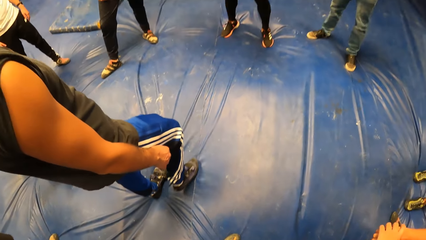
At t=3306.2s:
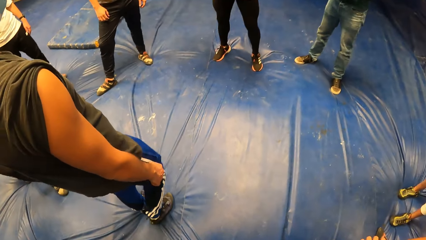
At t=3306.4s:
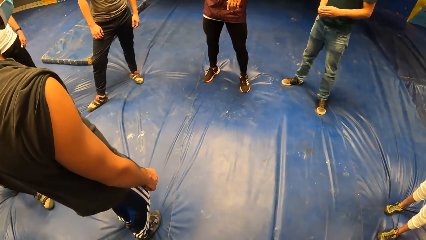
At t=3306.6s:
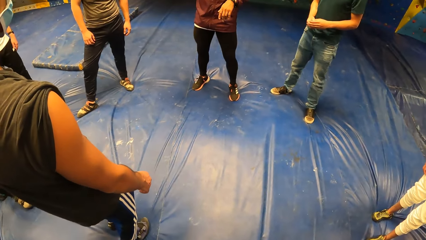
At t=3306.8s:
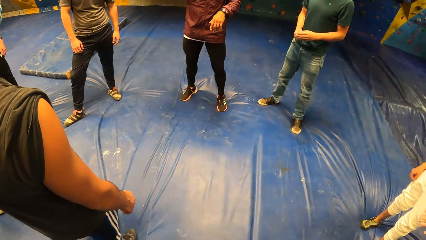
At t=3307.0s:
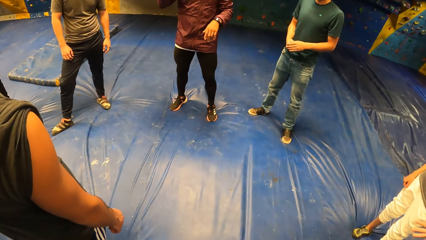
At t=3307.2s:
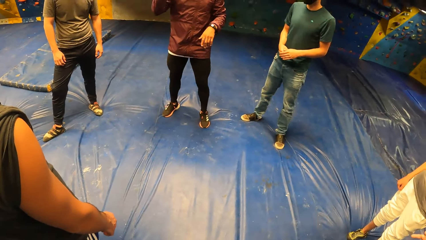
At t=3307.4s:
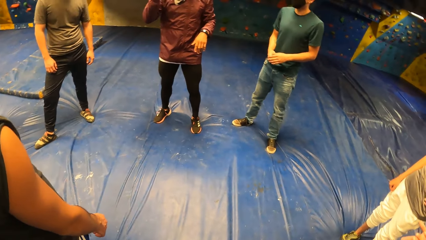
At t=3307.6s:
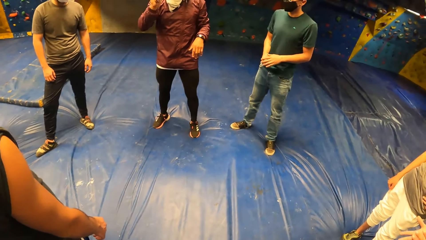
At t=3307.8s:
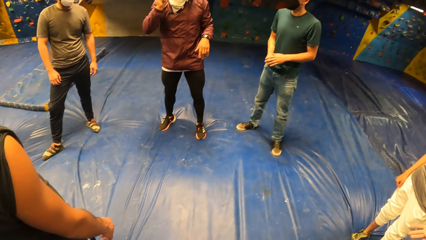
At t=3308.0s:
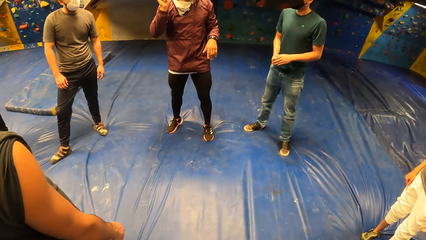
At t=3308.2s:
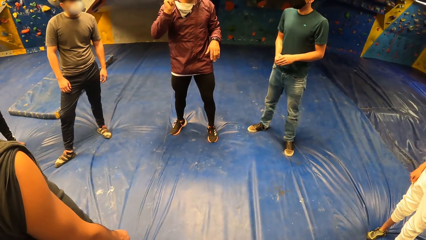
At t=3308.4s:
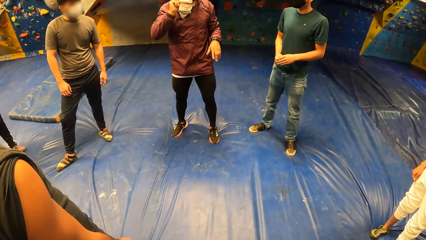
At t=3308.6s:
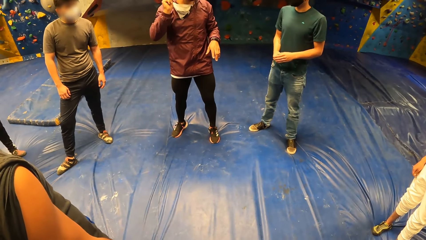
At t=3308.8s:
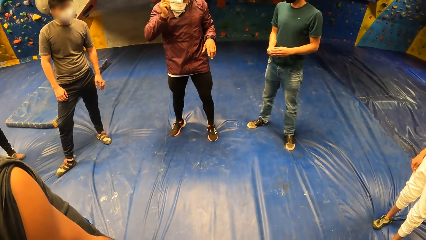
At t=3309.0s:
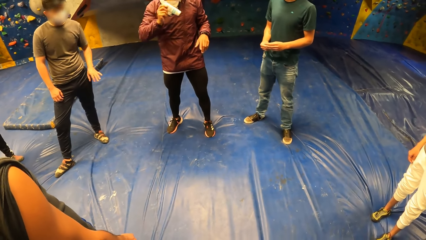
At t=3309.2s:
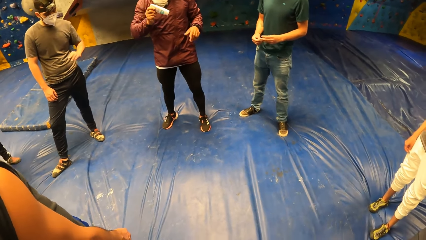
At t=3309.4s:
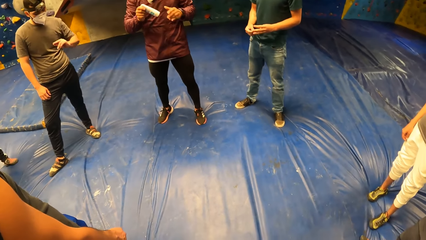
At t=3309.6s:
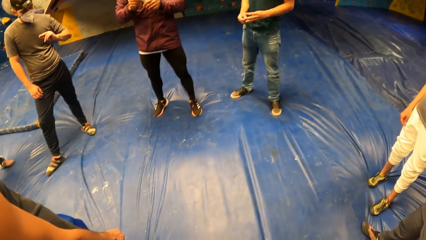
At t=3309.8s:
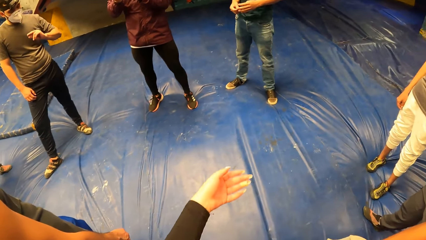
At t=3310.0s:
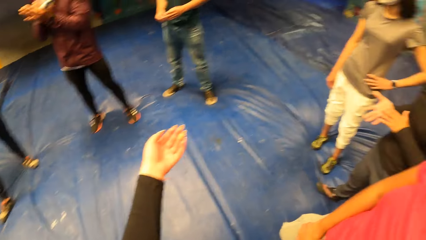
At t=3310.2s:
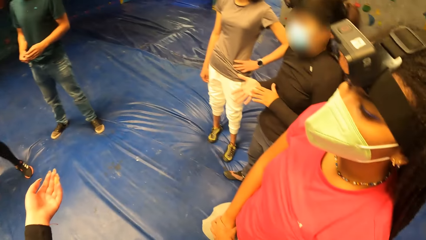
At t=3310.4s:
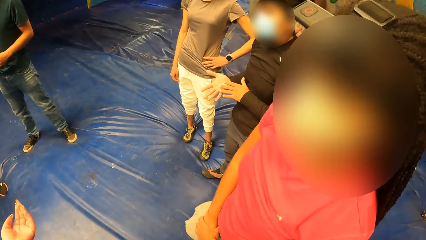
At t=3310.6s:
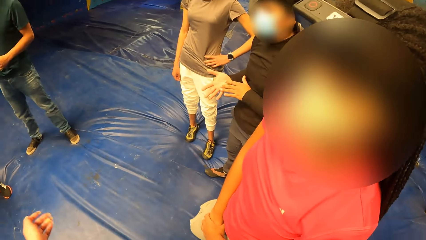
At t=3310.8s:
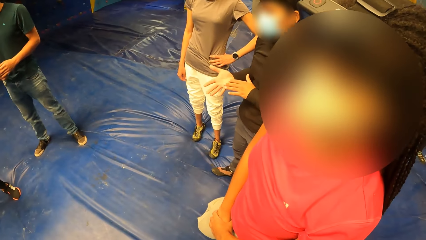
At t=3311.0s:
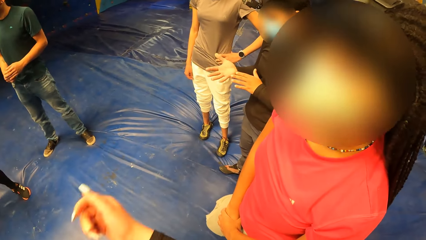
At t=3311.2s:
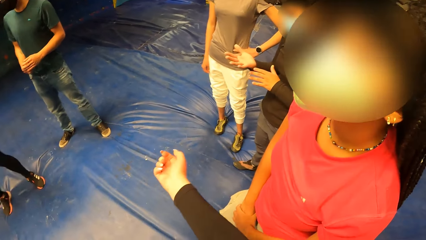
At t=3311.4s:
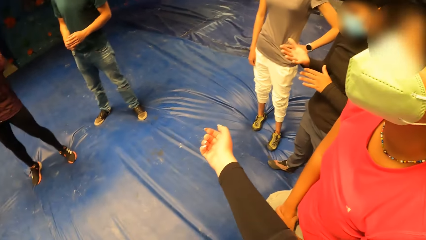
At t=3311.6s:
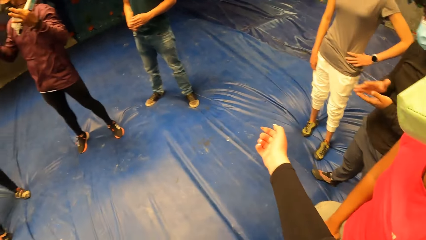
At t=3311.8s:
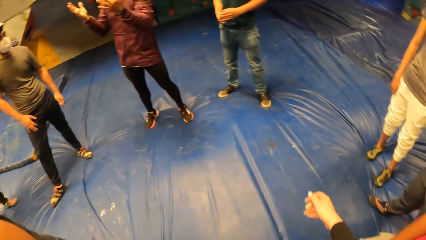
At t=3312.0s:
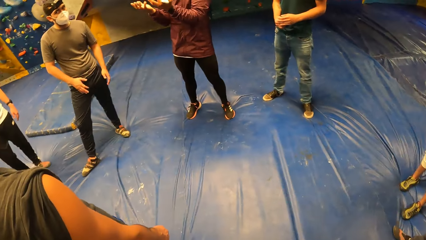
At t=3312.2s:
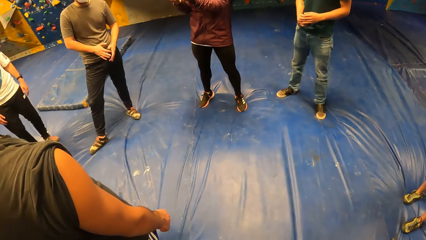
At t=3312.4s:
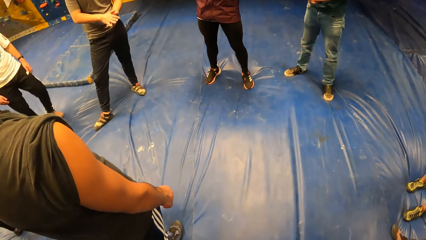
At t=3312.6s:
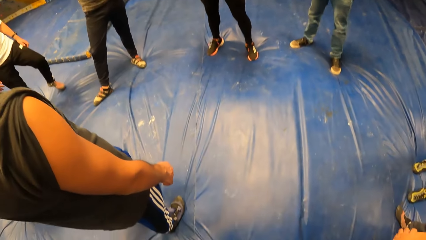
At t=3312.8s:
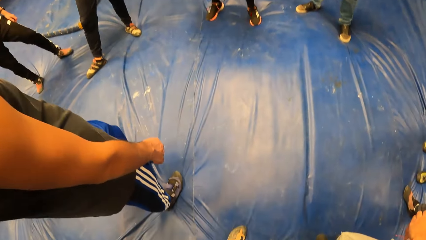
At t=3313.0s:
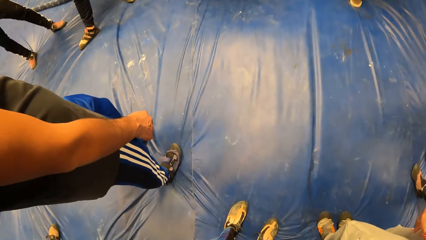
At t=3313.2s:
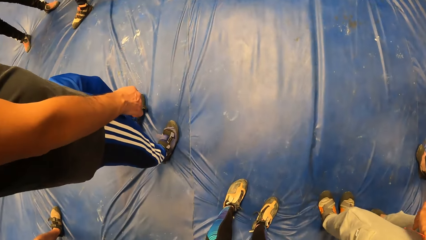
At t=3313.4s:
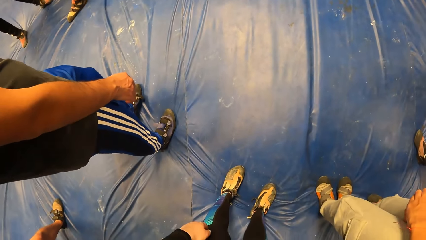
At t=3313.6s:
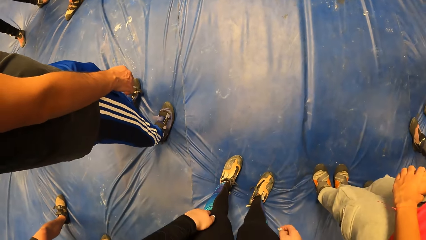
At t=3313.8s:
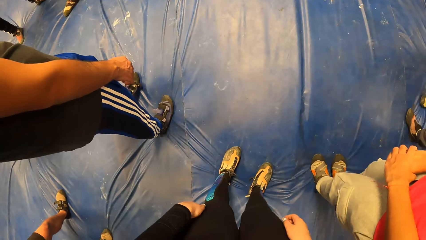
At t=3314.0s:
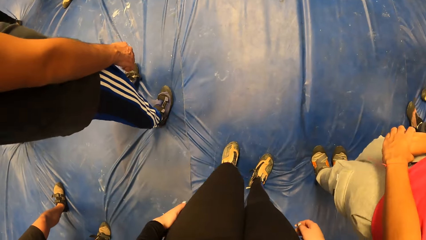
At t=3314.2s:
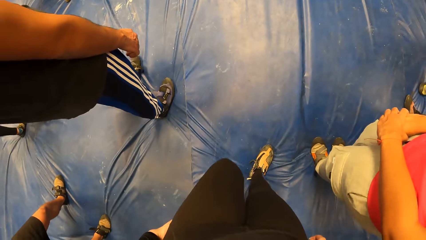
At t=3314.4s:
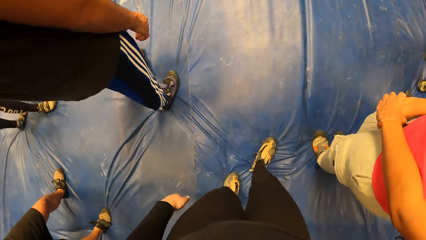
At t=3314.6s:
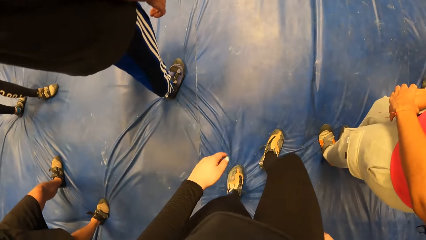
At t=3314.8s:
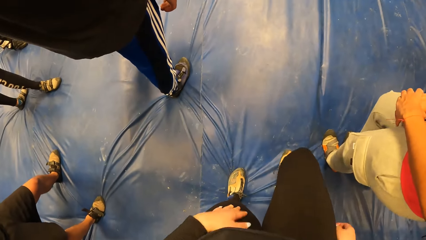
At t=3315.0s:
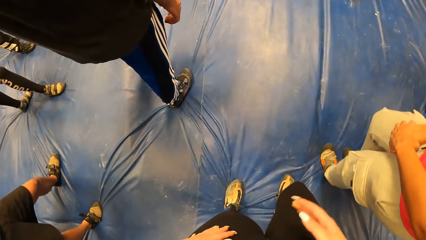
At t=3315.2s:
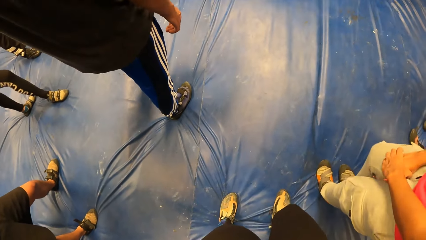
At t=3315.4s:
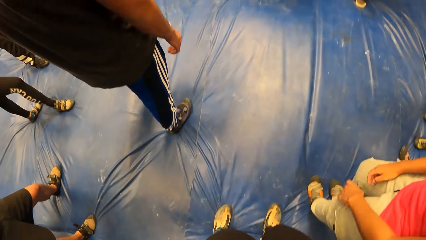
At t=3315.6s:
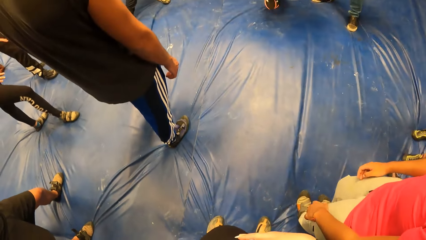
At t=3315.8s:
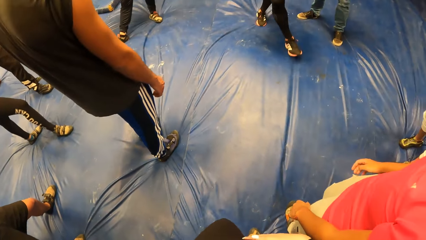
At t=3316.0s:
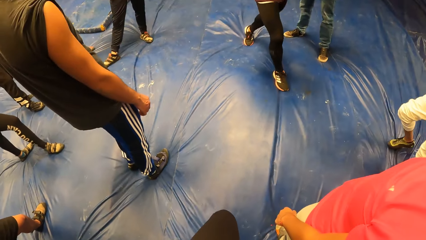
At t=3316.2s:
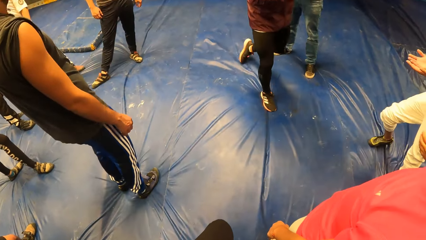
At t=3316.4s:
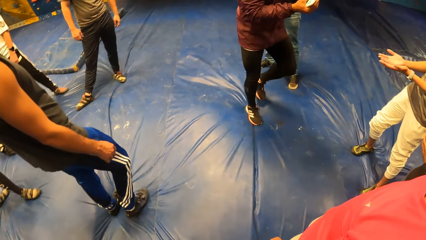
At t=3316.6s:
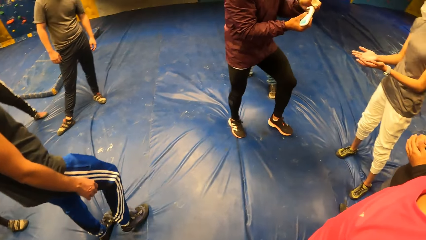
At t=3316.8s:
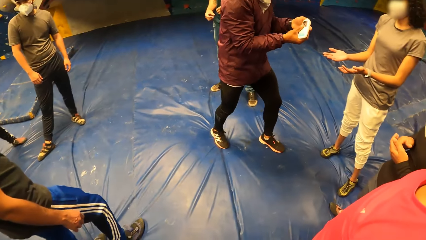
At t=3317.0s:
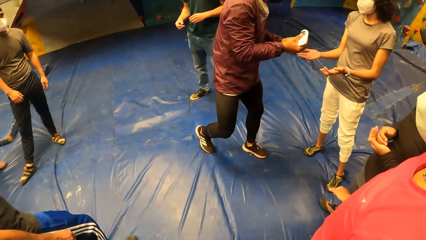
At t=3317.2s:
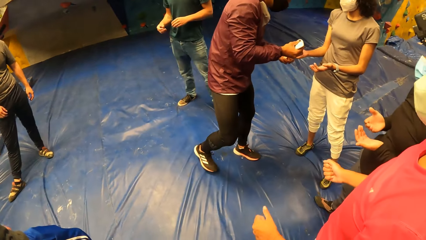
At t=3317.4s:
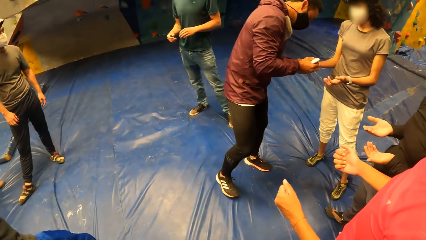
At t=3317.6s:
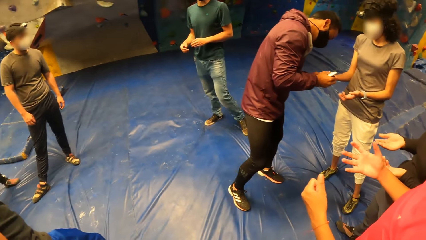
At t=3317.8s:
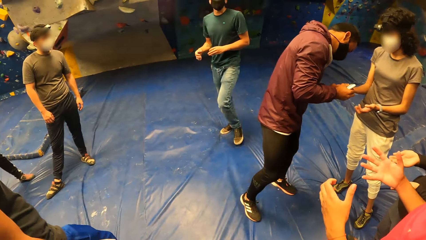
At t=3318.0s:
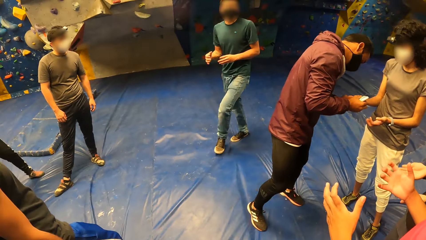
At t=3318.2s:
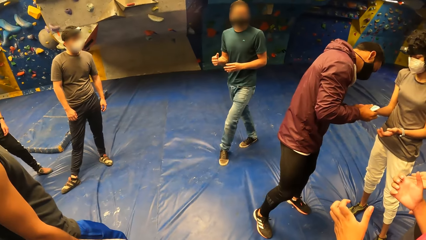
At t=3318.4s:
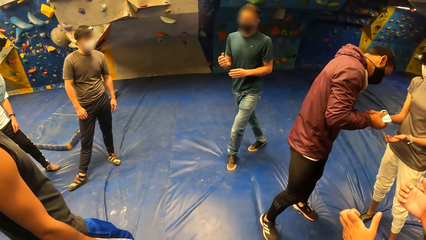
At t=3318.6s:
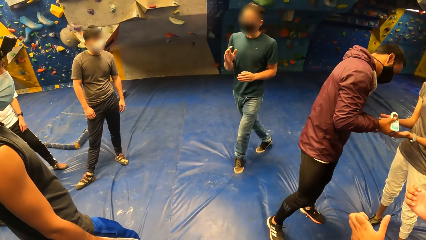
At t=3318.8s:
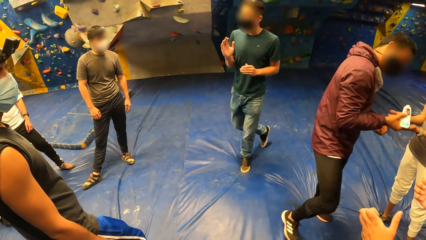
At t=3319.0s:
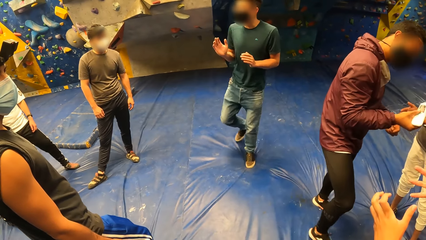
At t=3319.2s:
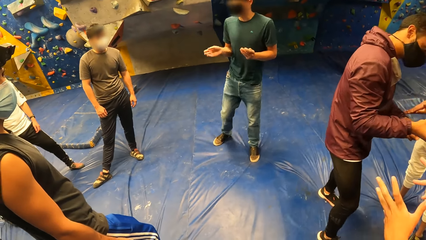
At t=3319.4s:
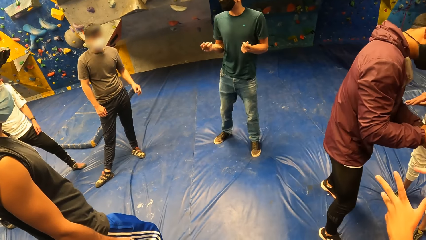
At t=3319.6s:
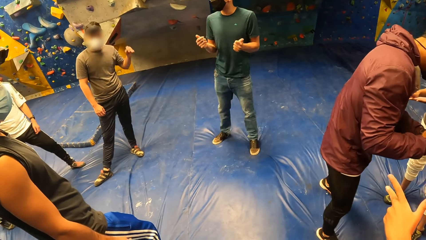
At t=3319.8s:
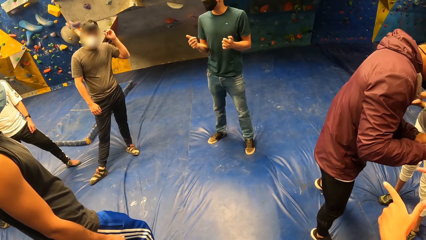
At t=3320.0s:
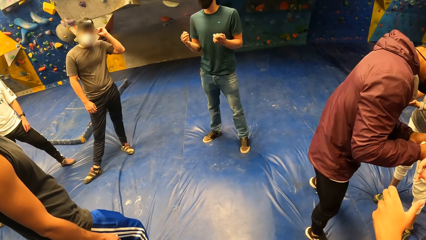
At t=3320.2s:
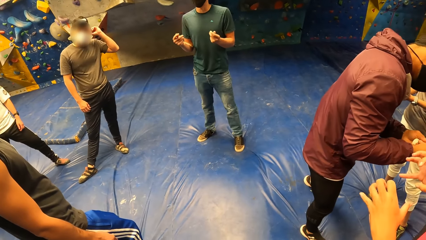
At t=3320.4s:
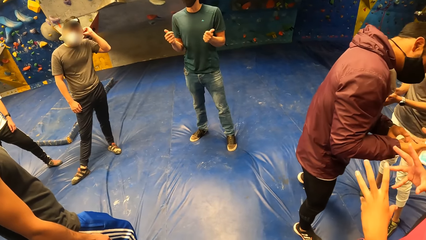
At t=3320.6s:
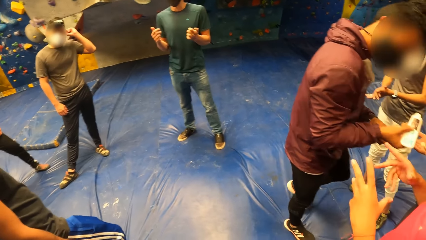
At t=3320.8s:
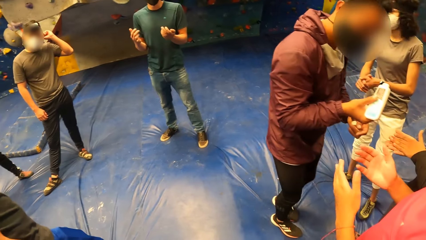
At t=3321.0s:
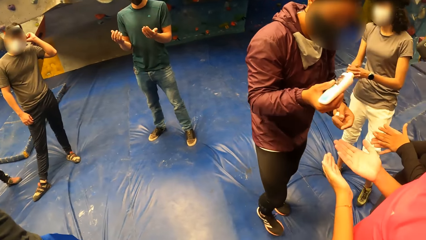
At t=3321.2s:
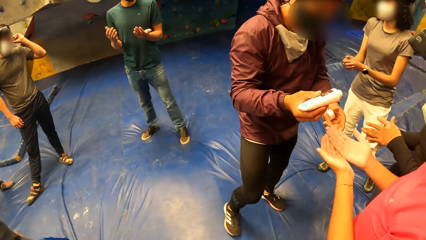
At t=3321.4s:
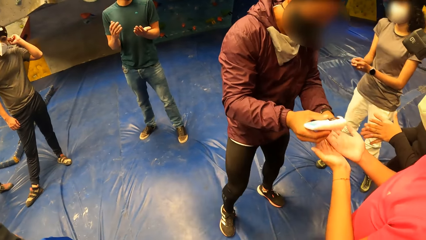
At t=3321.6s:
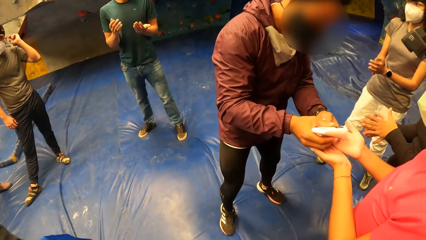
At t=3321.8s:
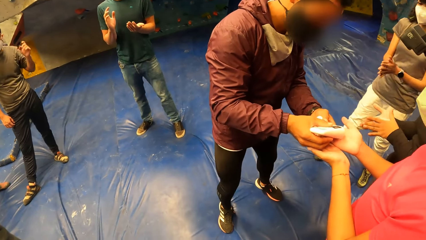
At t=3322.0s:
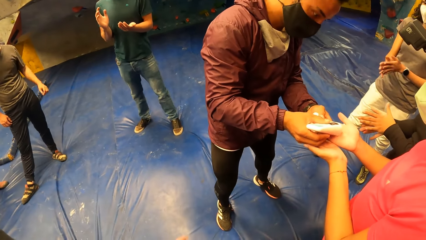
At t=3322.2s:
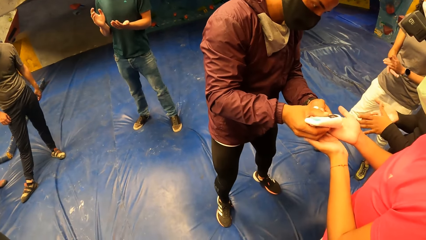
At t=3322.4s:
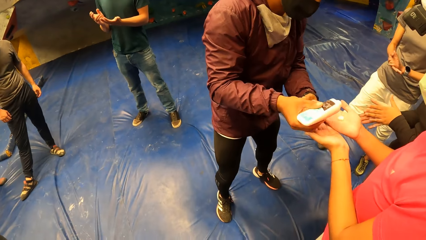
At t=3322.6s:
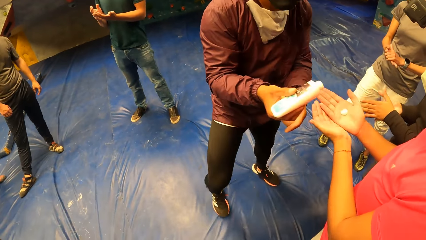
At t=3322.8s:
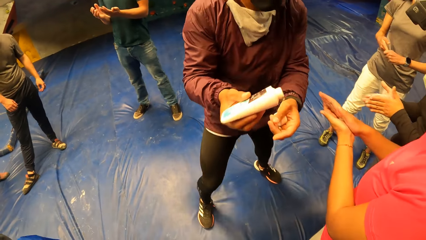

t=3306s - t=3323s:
A man shakes a bottle of cream in his right hand. The man holds the bottle of cream with both hands. The camera wearer raises her hand. She stretches her left hand. She looks around, lowers her hand, raises her hand. She stretches her right hand. The man holds the bottle of cream with his left hand. The camera wearer looks around. She moves back. She looks around. The man pours cream from the bottle in his right hand into the right hand of a woman. The man pours cream from the bottle in his right hand into the right hand of another woman. The man pours cream from the bottle in his right hand into the right hand of a third woman.
